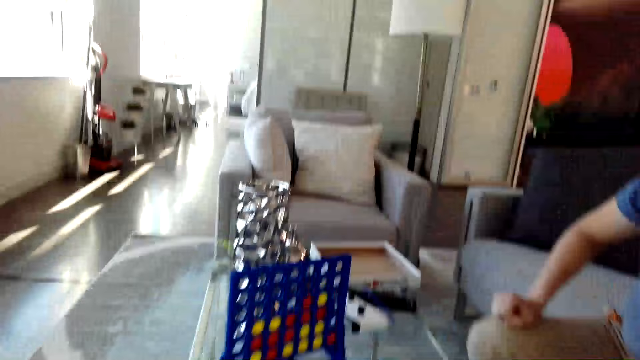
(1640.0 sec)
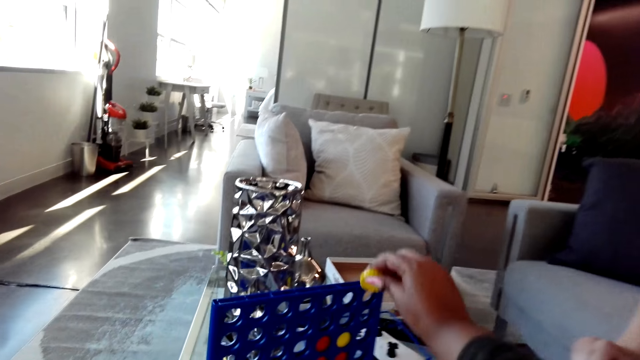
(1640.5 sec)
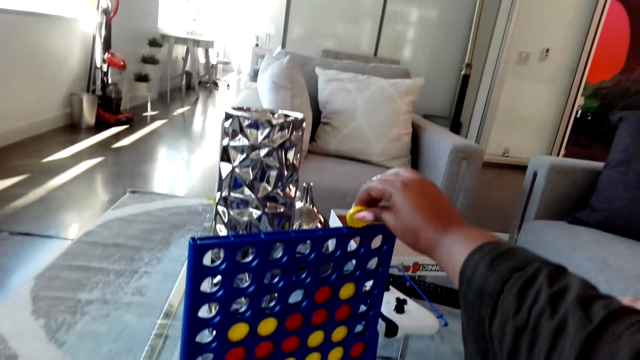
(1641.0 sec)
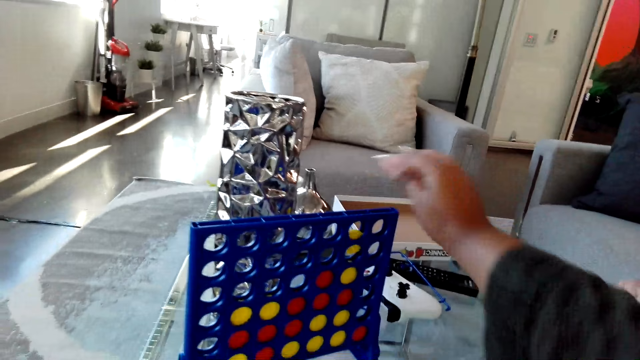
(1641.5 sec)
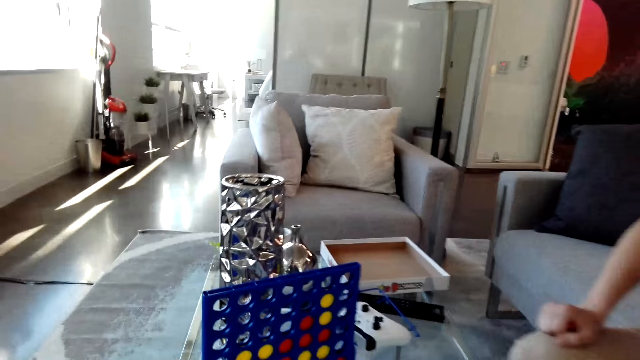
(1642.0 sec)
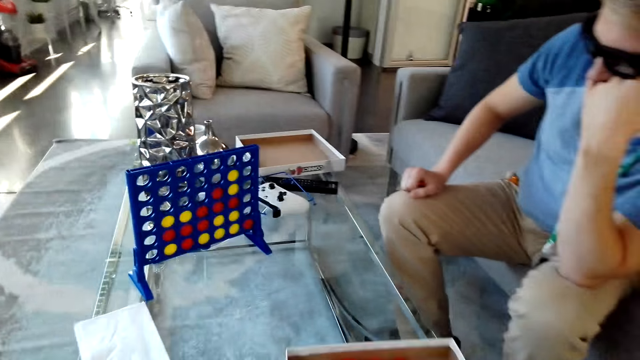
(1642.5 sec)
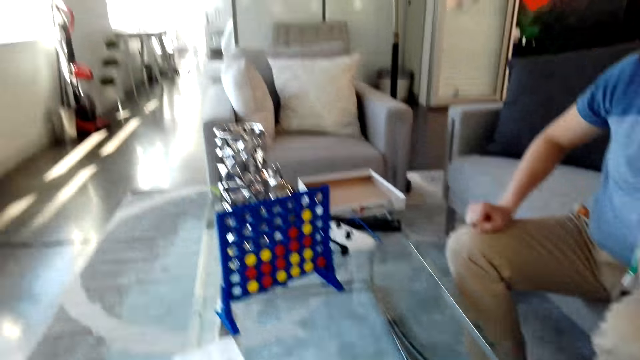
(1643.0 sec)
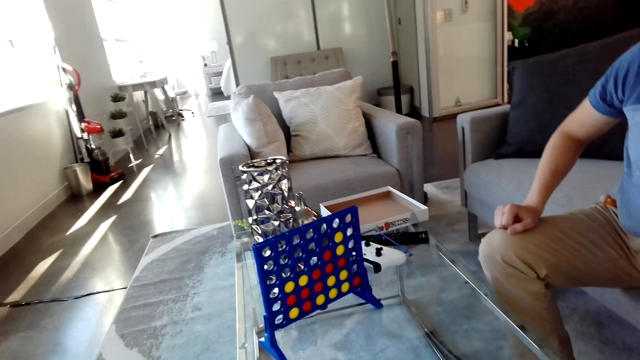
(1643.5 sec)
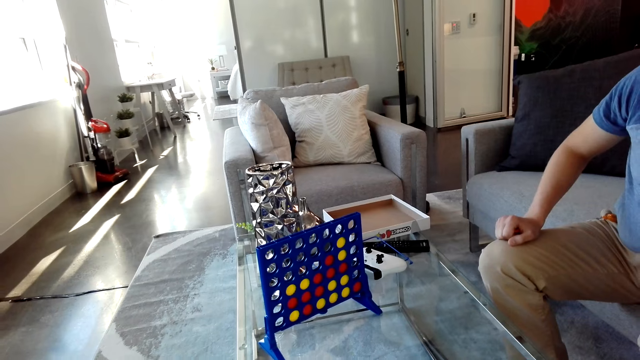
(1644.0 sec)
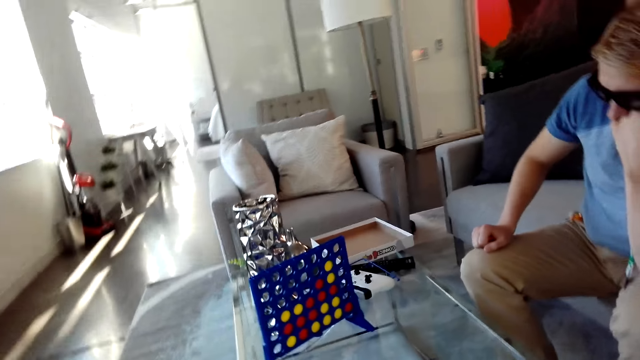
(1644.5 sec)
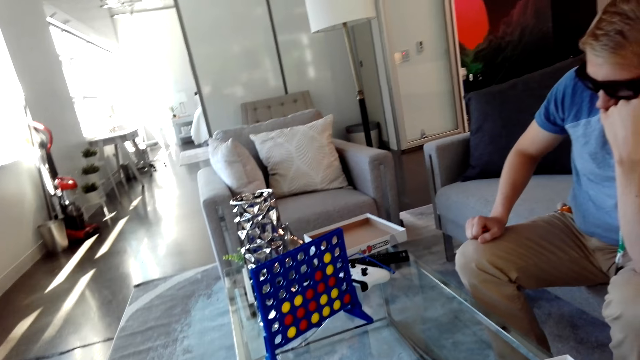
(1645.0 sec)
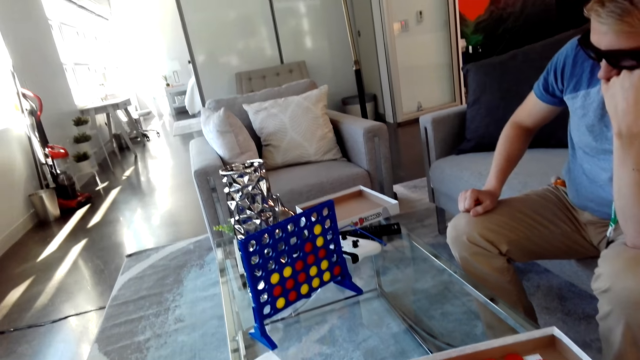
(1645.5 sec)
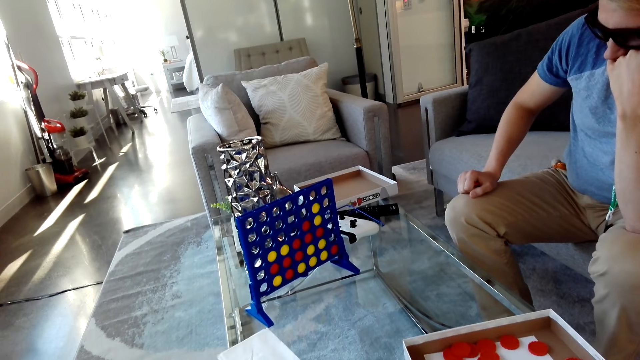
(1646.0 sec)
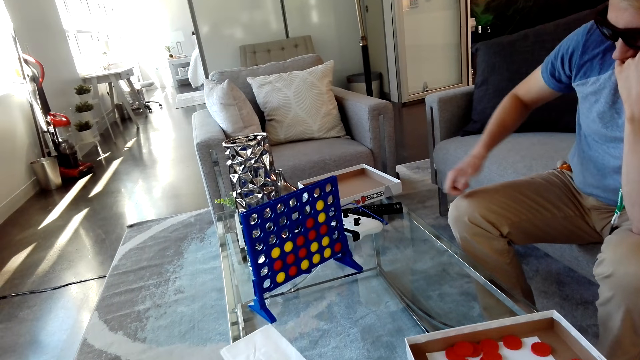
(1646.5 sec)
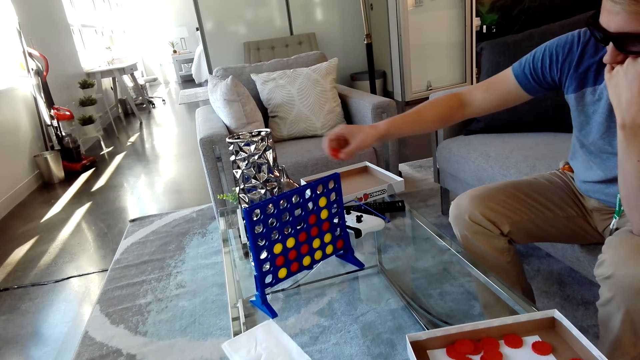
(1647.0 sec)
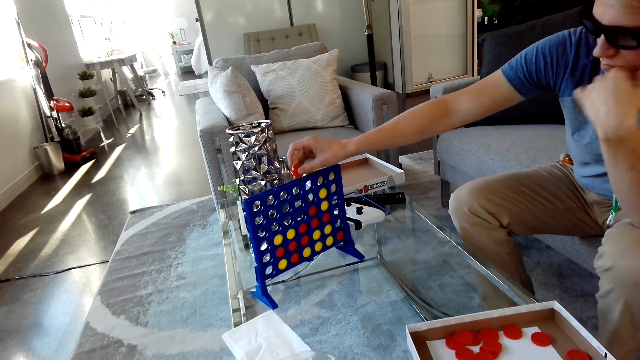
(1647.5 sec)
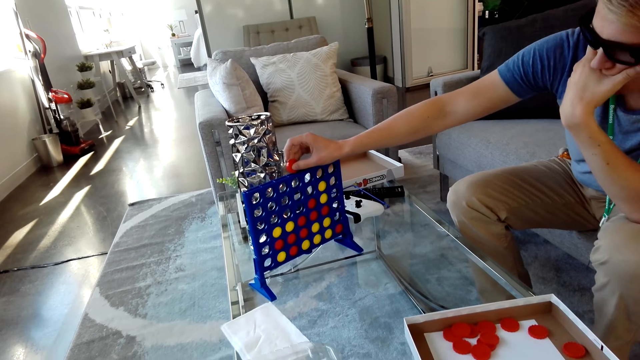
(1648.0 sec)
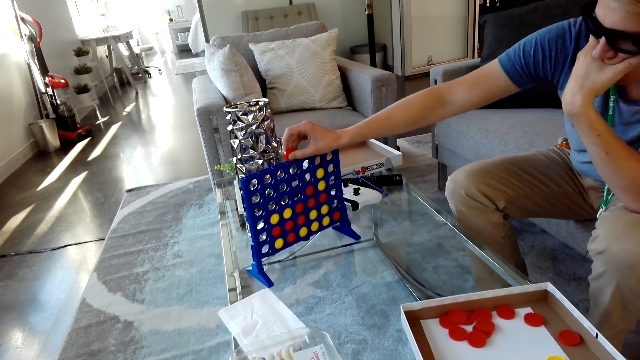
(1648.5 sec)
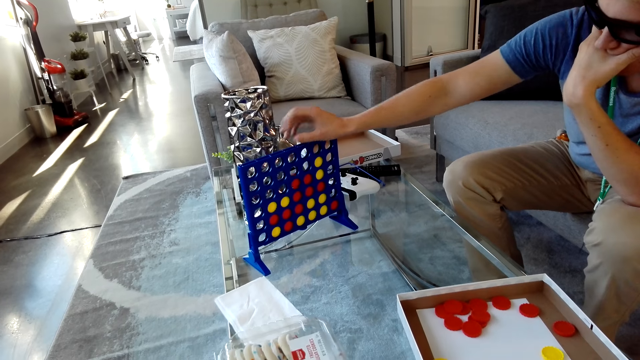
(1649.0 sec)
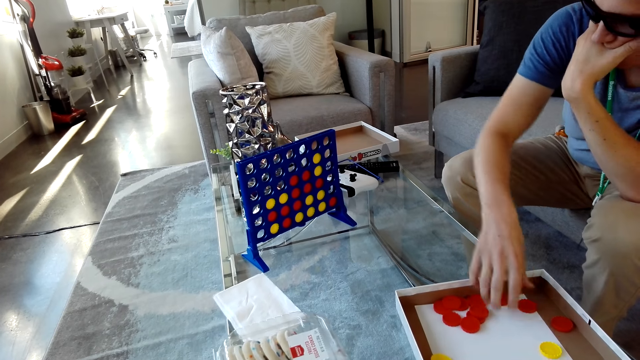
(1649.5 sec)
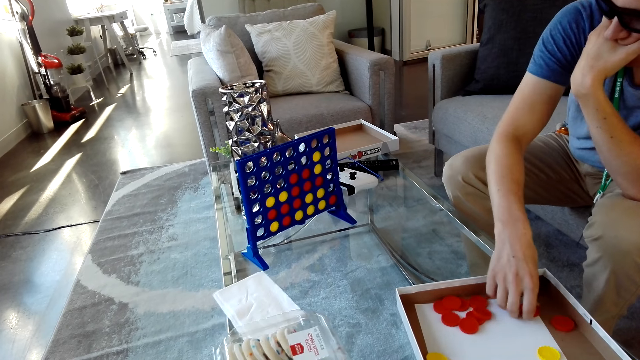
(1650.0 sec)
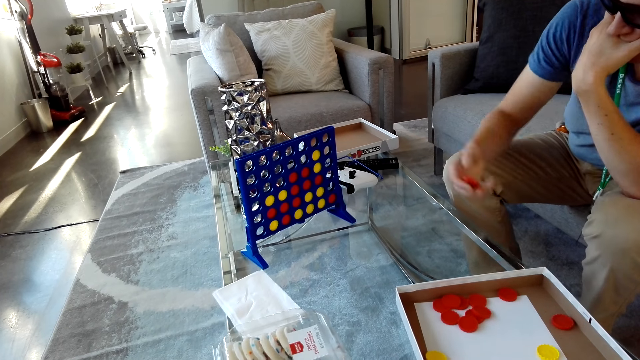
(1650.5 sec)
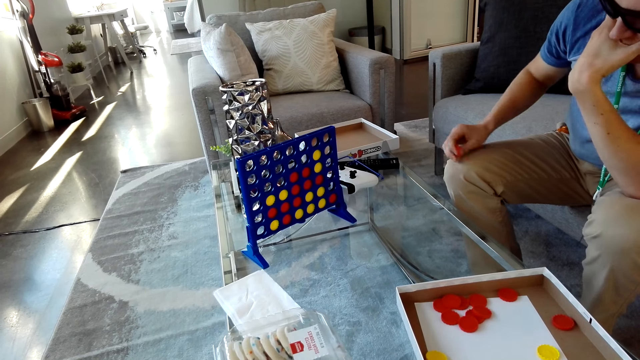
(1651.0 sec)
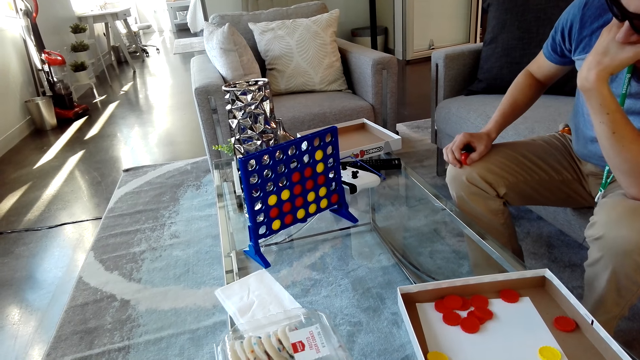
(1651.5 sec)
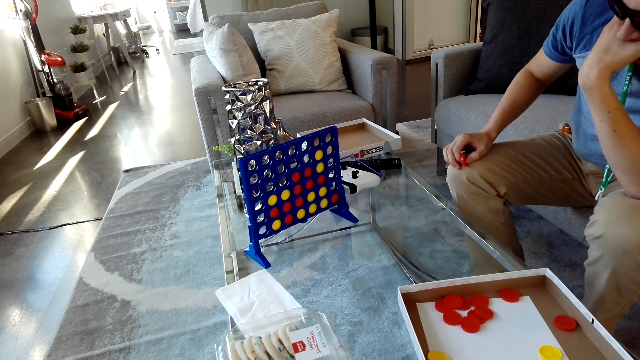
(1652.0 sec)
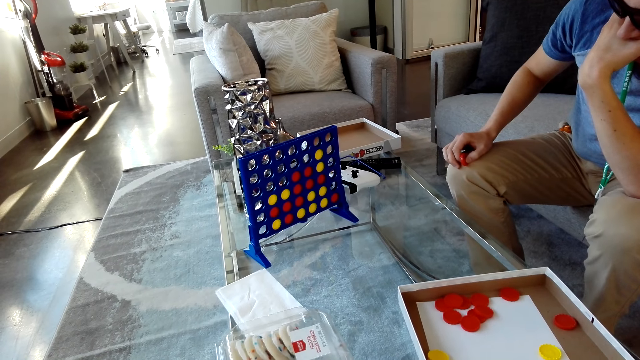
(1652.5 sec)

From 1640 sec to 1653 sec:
The camera wearer holds the disc. They drop the disc in the suspended grid. A man drops the disc in the suspended grid. The man picks up the disc.

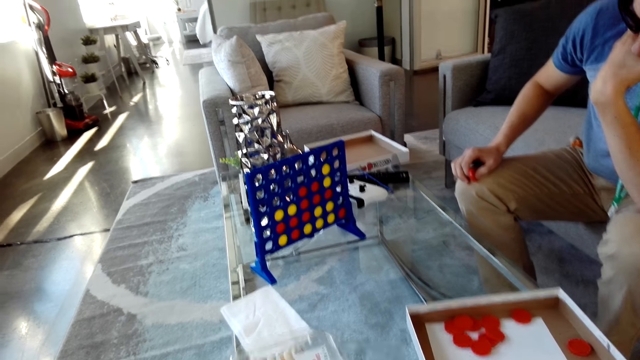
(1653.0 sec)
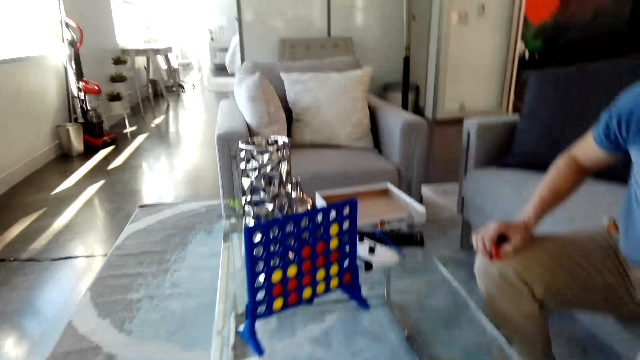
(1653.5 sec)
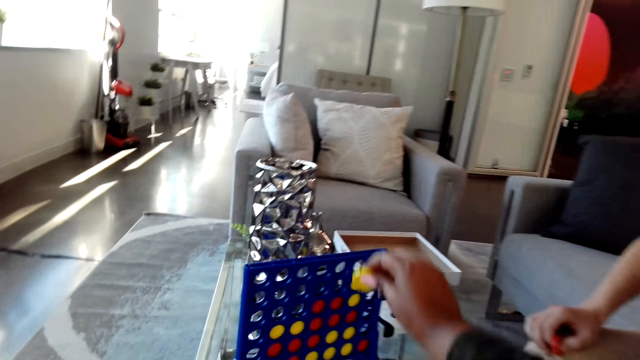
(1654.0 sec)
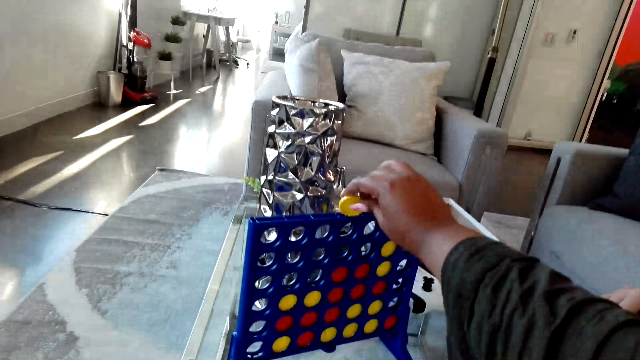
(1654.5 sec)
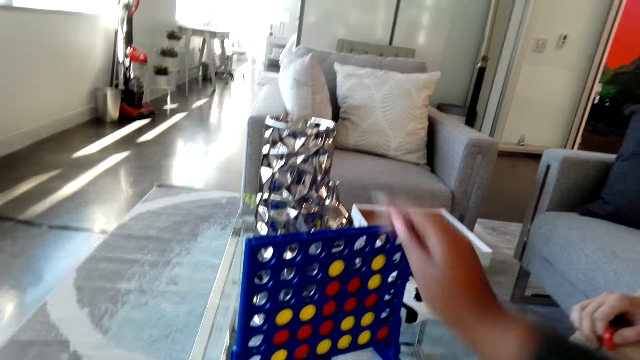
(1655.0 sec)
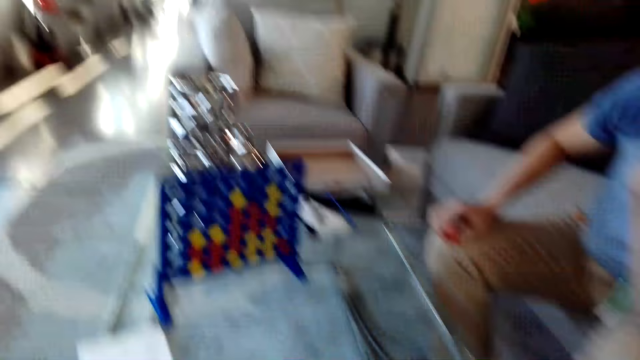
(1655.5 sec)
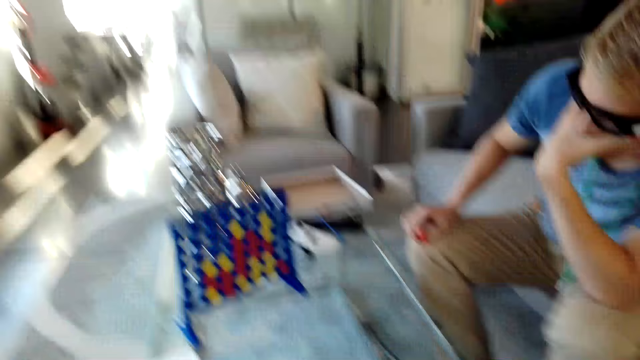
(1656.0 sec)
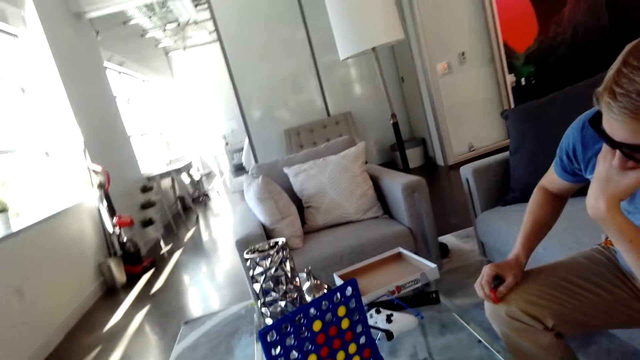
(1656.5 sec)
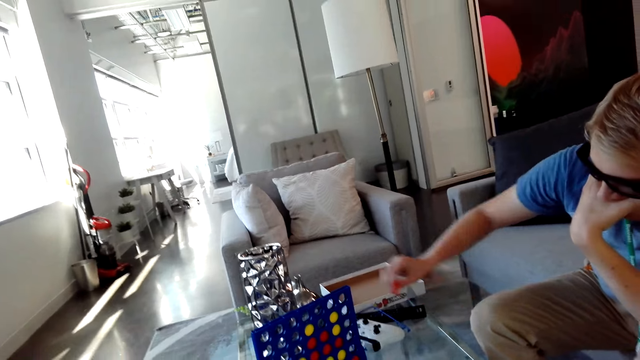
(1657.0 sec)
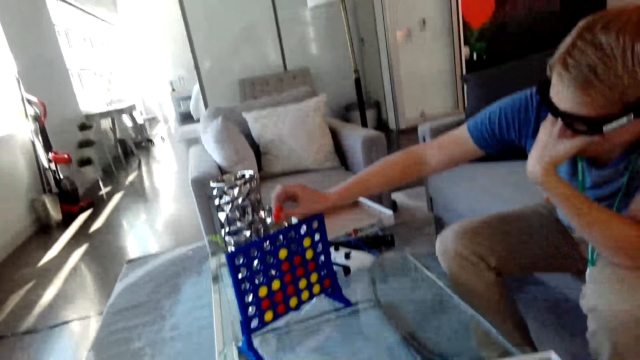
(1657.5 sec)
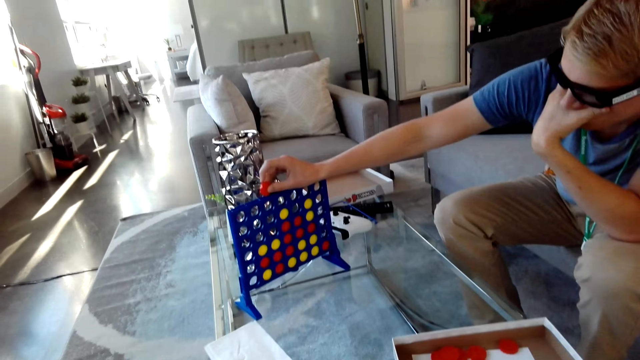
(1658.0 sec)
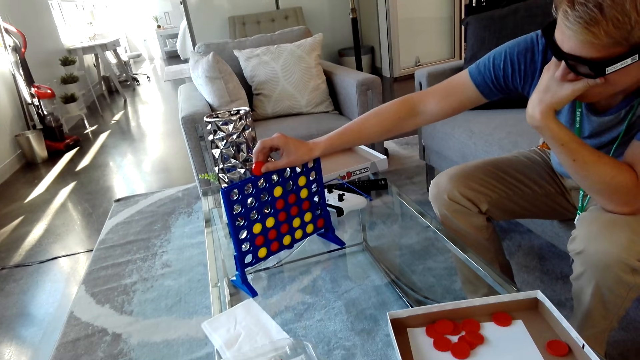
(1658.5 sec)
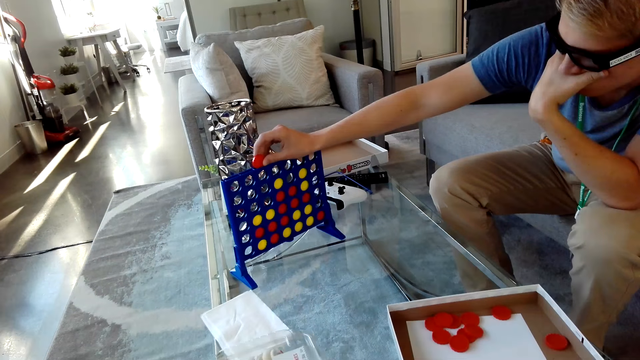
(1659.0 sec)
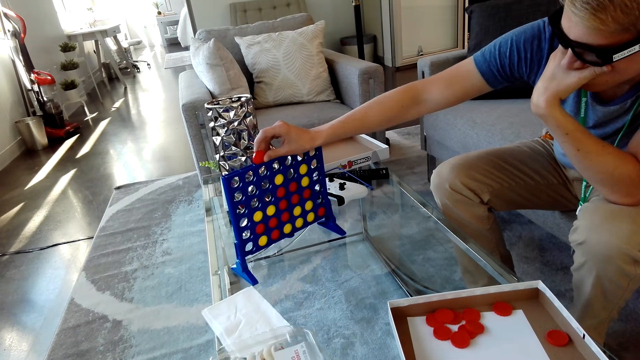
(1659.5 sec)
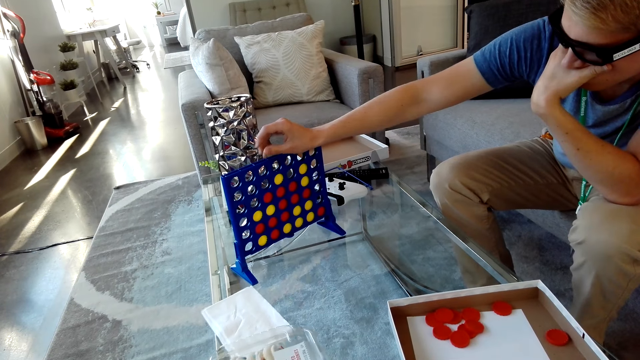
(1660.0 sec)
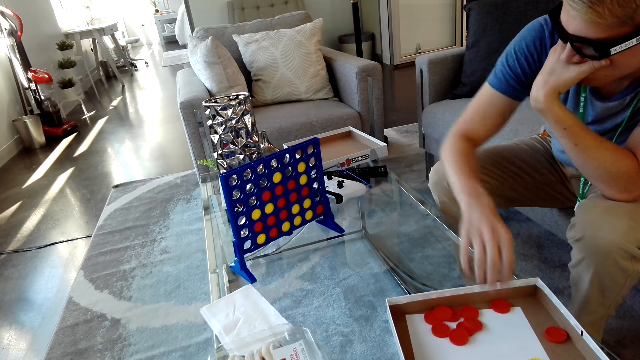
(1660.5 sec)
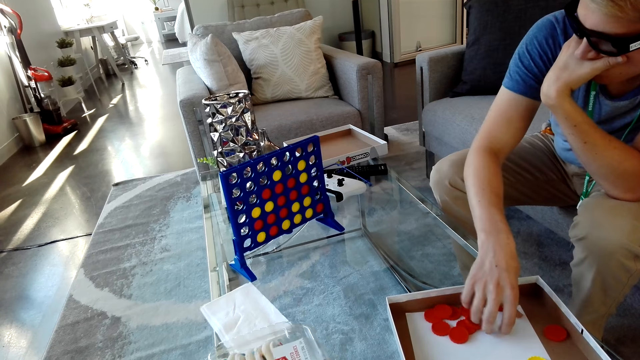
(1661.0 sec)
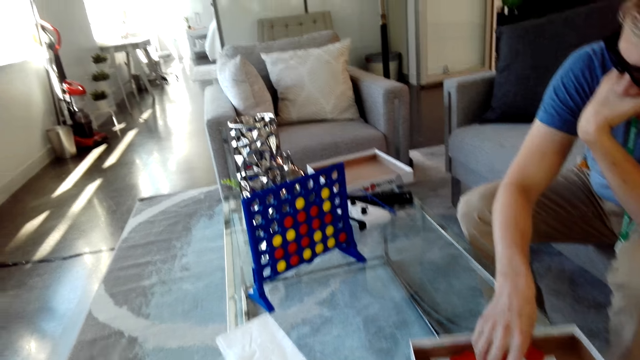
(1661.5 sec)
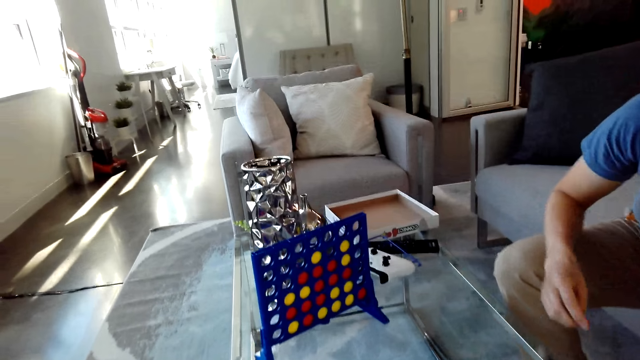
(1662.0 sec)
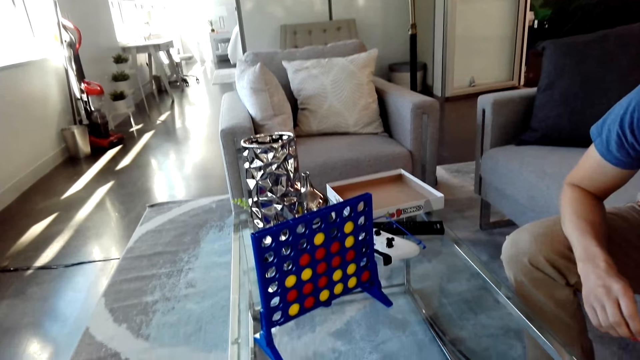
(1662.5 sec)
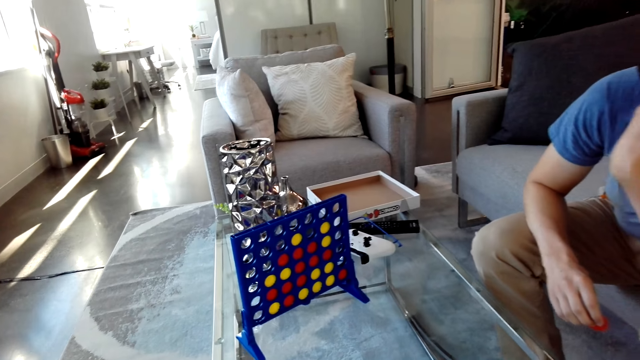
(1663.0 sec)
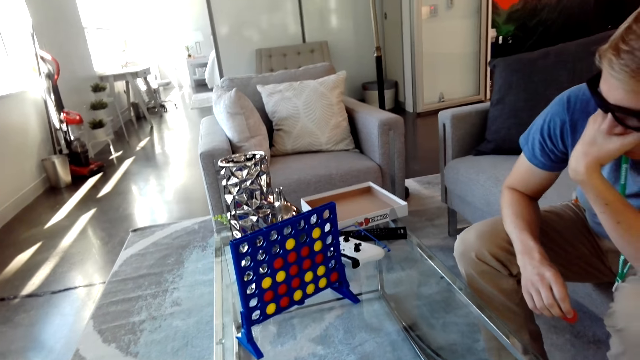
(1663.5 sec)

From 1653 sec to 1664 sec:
The camera wearer holds the disc. They drop the disc in the suspended grid. A man drops the disc in the suspended grid. The man picks up the disc.
